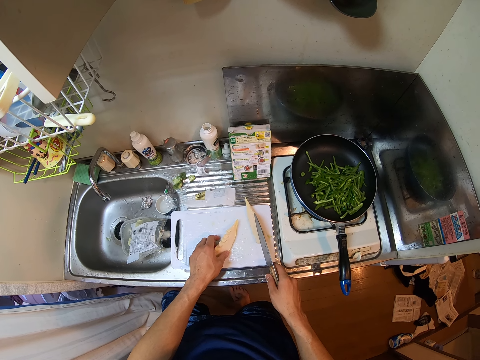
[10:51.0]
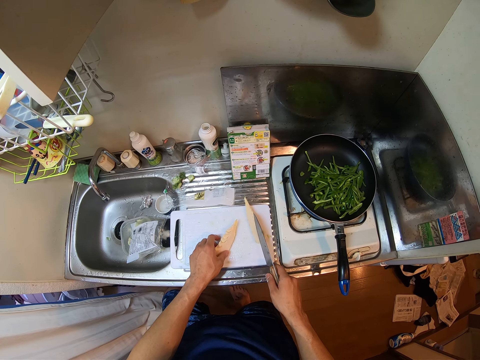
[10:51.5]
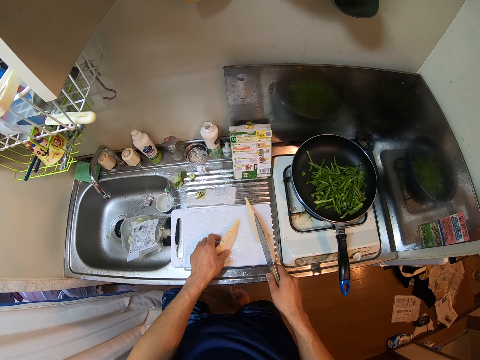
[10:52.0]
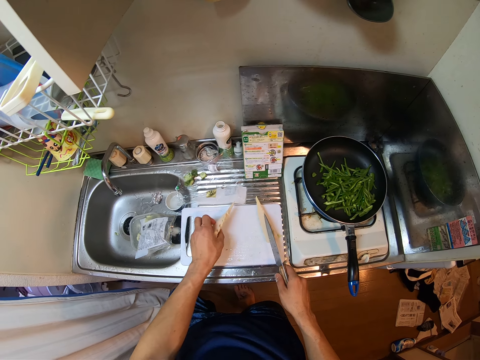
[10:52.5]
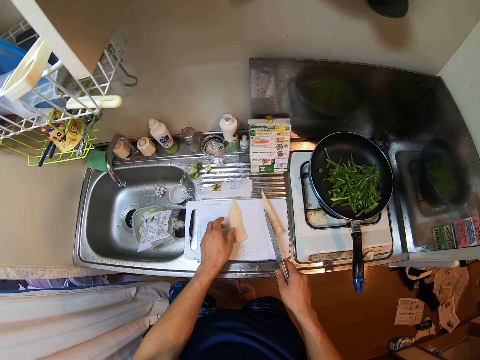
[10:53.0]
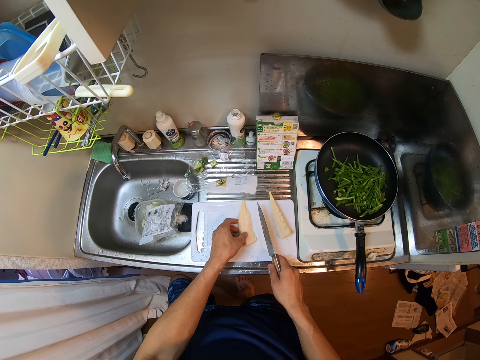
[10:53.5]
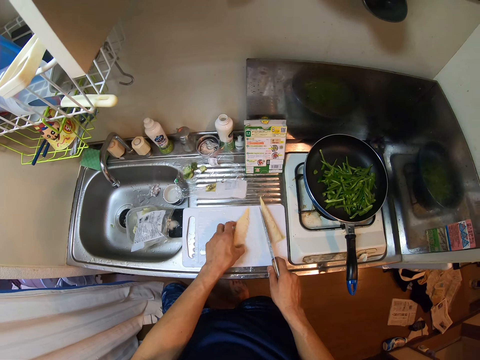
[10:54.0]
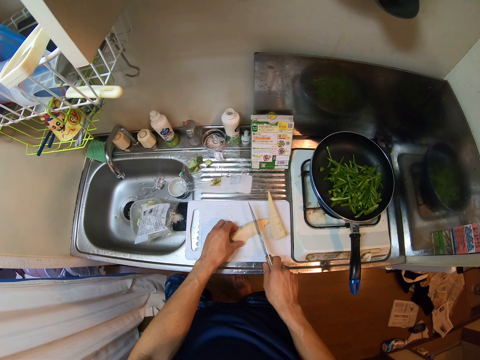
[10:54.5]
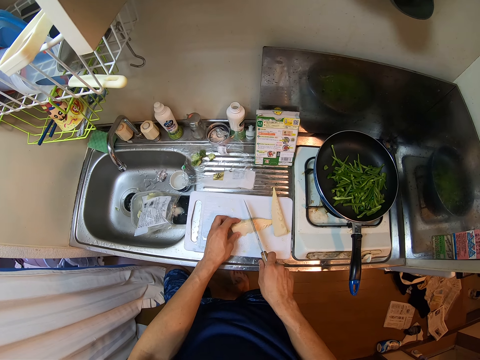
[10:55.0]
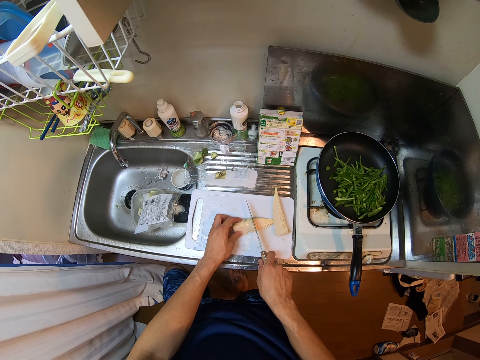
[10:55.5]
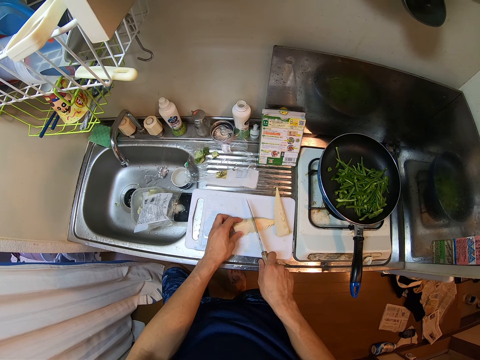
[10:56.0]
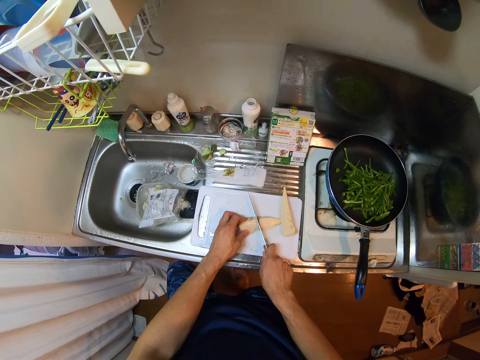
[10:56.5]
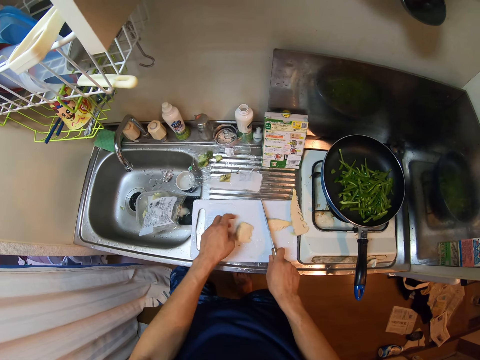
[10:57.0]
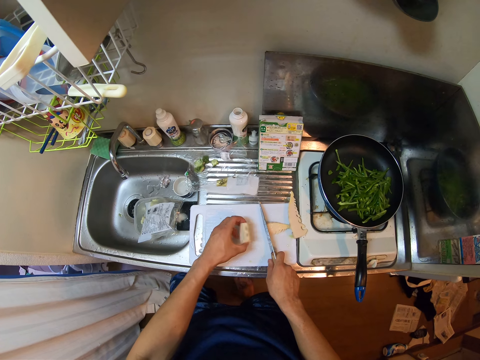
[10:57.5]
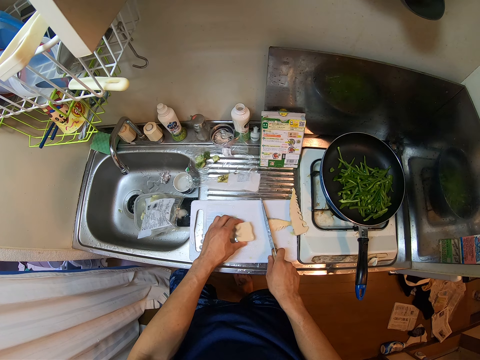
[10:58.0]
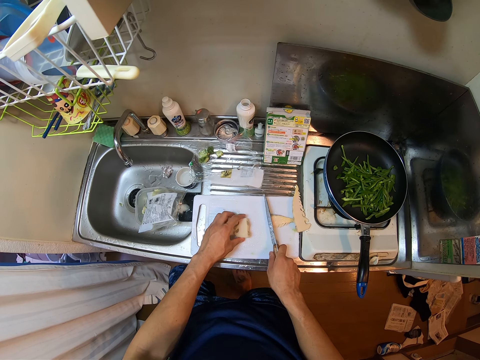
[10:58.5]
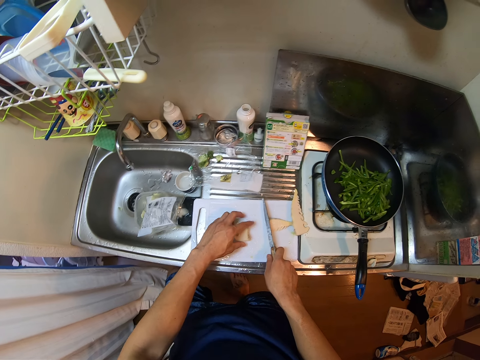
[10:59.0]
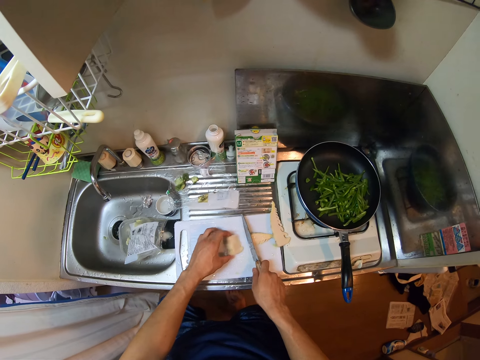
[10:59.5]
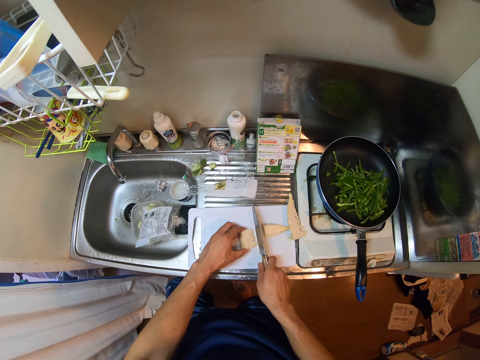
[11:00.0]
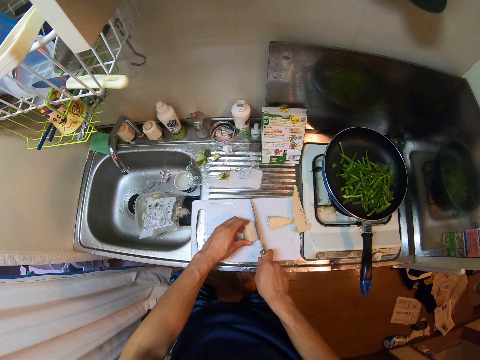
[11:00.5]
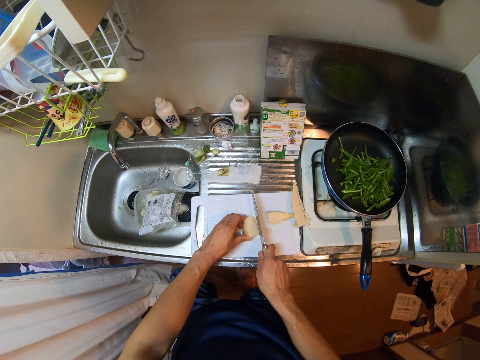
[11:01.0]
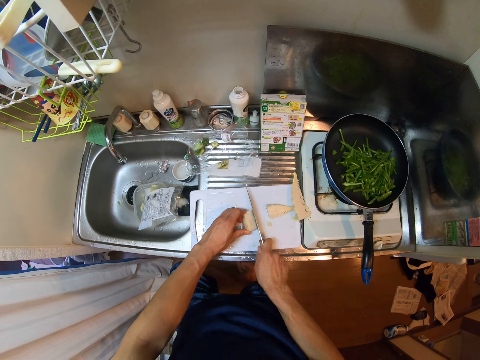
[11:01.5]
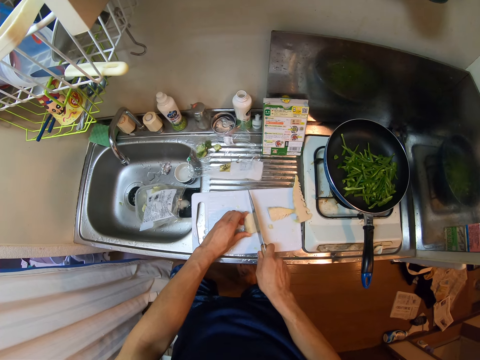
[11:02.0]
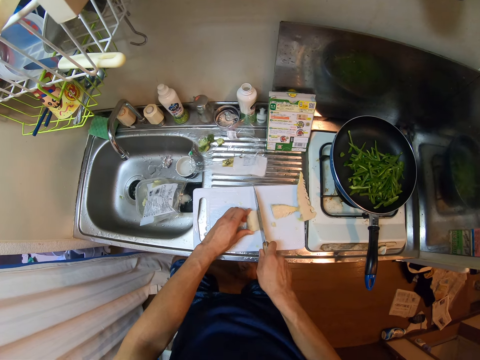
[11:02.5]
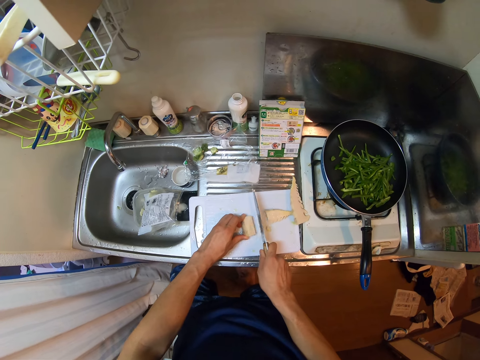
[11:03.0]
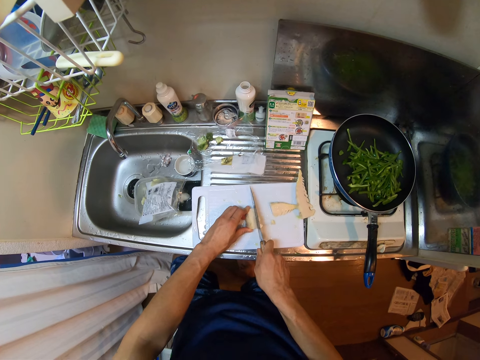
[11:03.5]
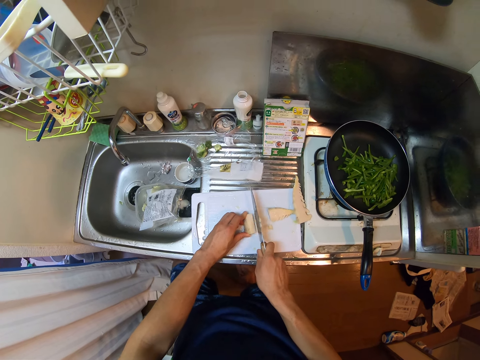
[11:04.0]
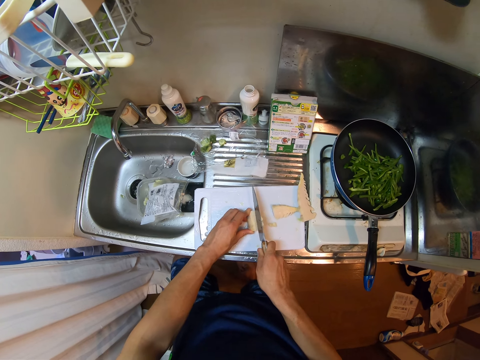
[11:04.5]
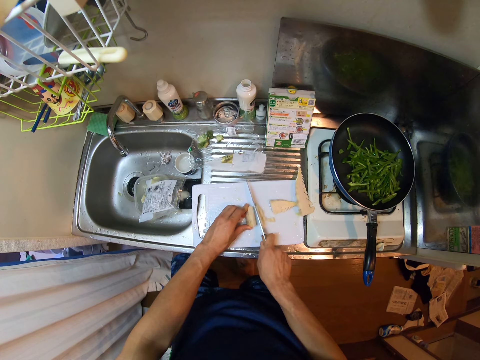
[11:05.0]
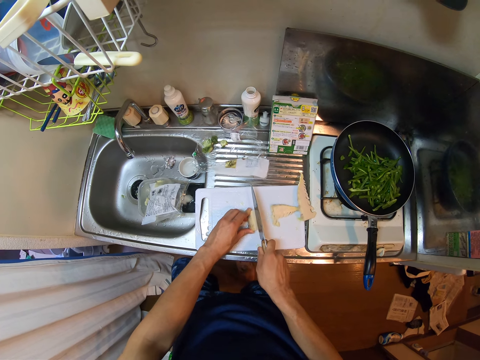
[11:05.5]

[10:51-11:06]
The camera wearer turns something over. They cut the cheese on the cutting board with the knife. They turn something over. They chop something.

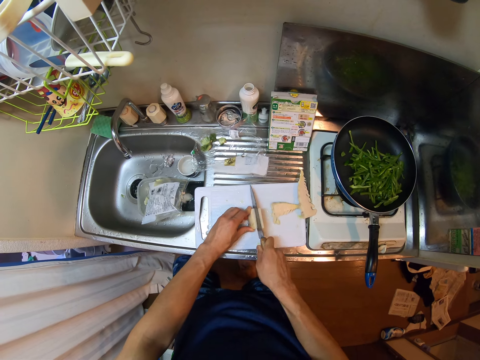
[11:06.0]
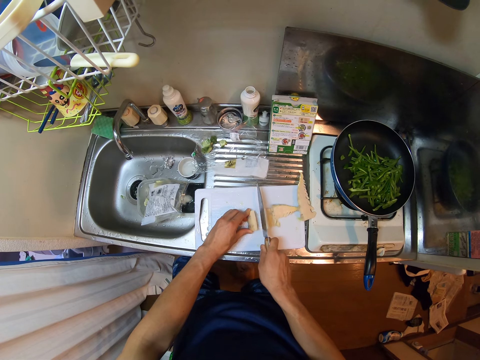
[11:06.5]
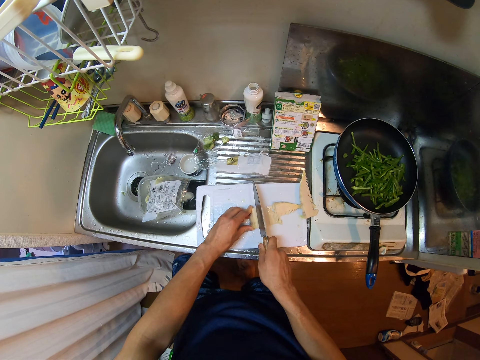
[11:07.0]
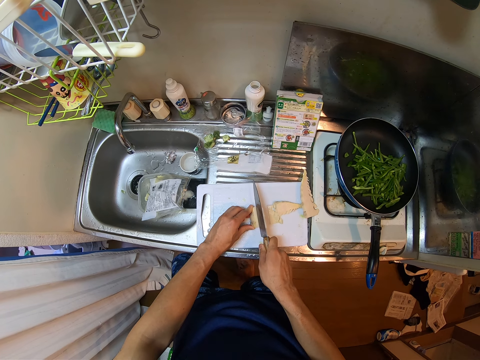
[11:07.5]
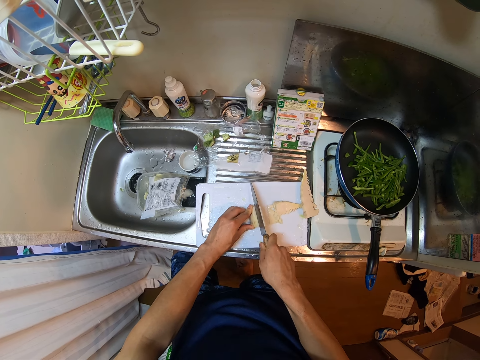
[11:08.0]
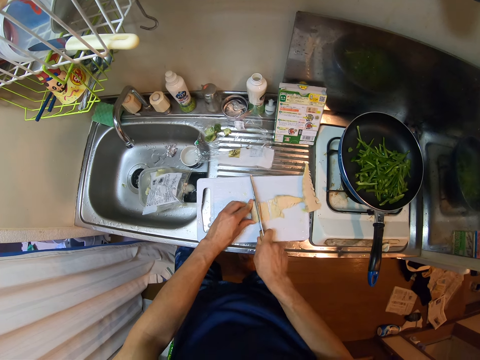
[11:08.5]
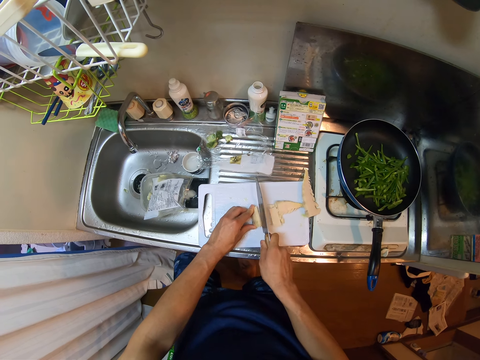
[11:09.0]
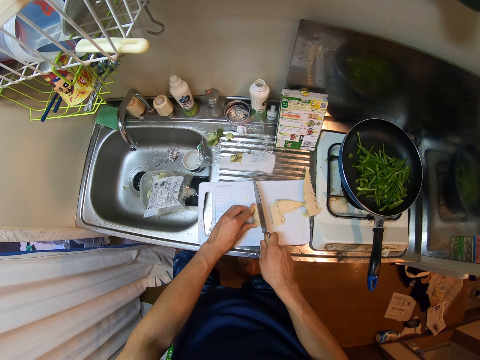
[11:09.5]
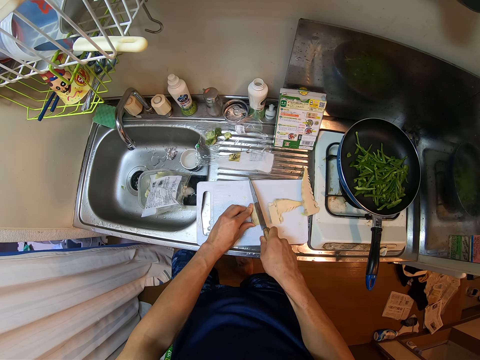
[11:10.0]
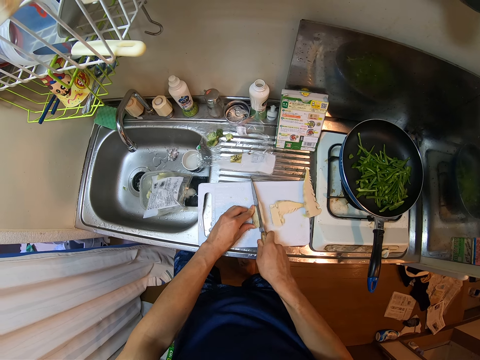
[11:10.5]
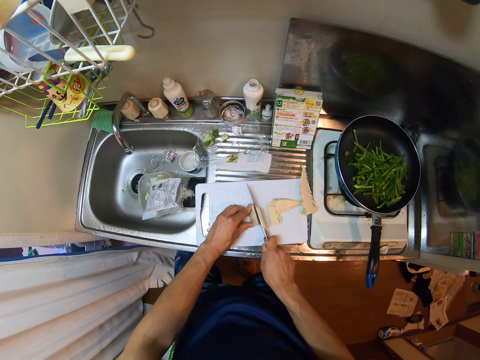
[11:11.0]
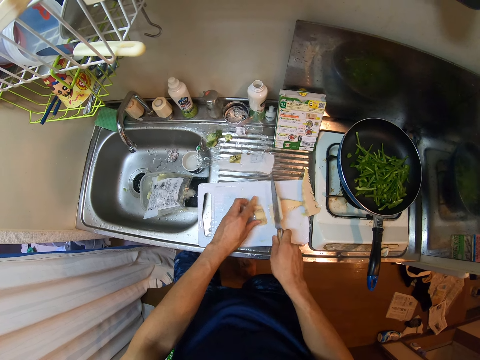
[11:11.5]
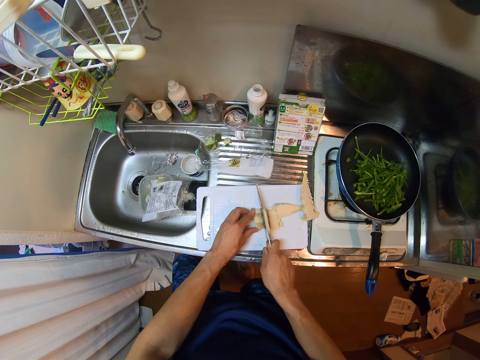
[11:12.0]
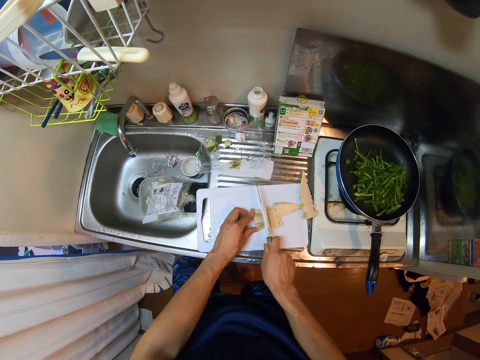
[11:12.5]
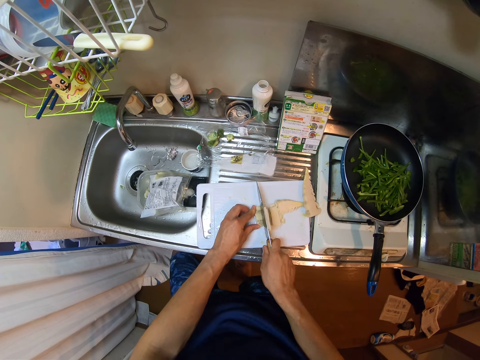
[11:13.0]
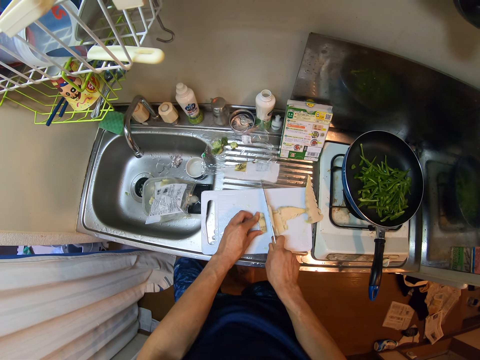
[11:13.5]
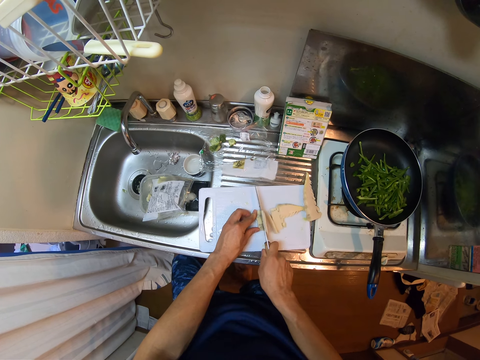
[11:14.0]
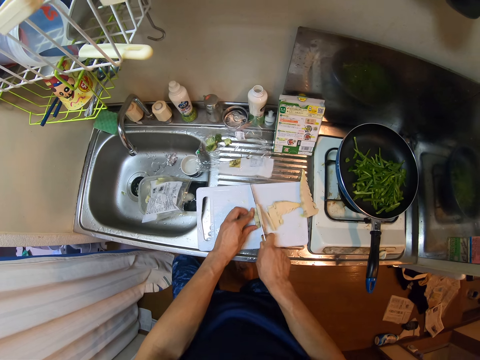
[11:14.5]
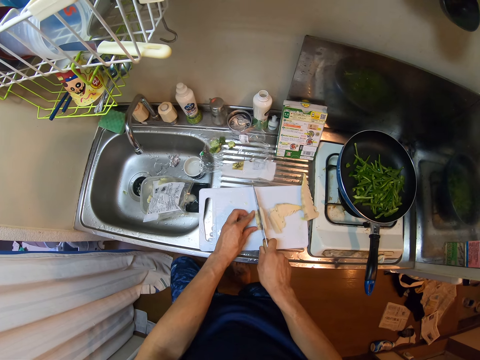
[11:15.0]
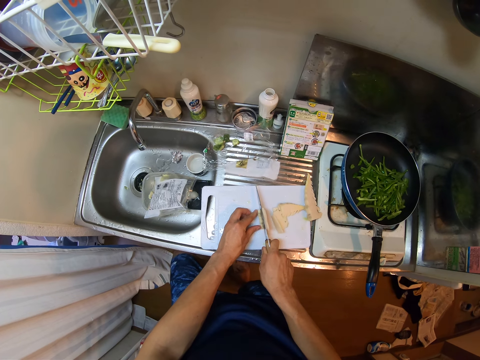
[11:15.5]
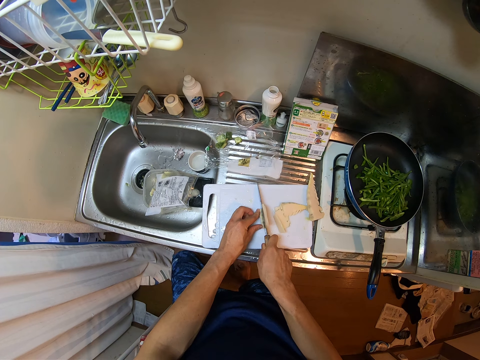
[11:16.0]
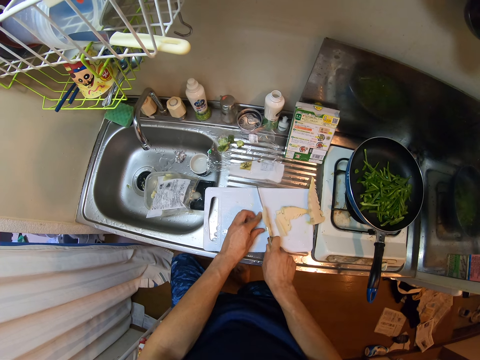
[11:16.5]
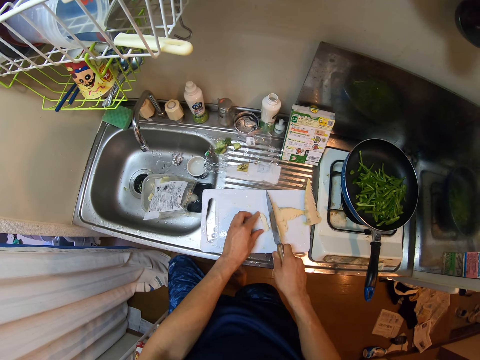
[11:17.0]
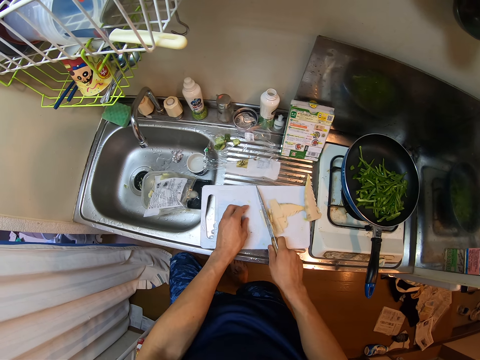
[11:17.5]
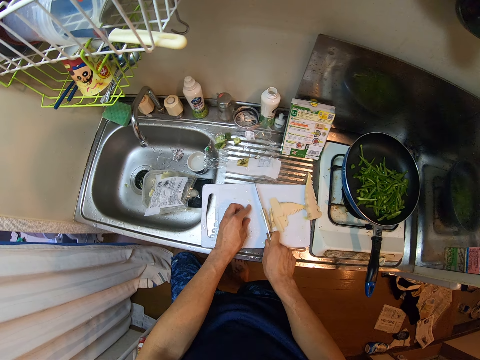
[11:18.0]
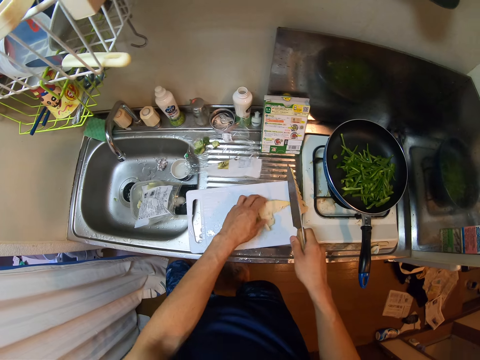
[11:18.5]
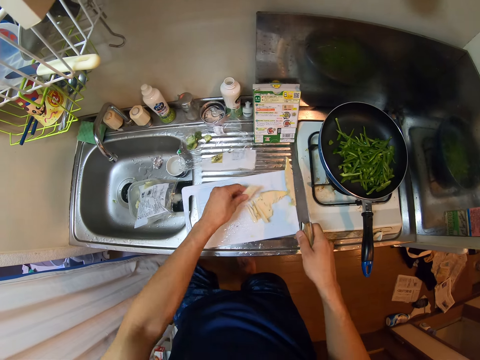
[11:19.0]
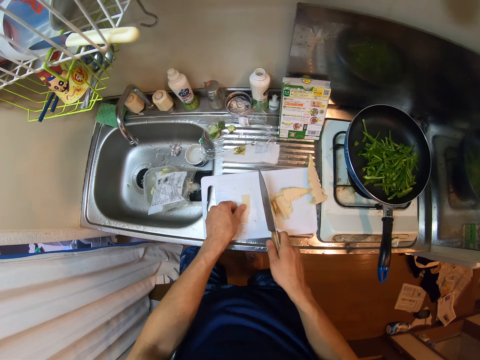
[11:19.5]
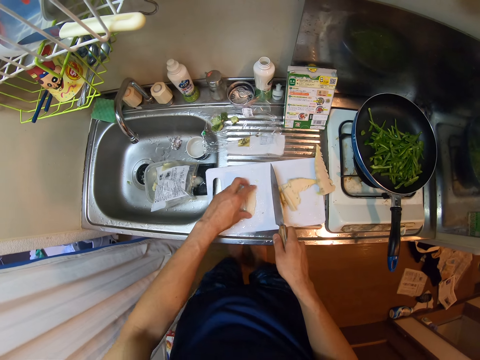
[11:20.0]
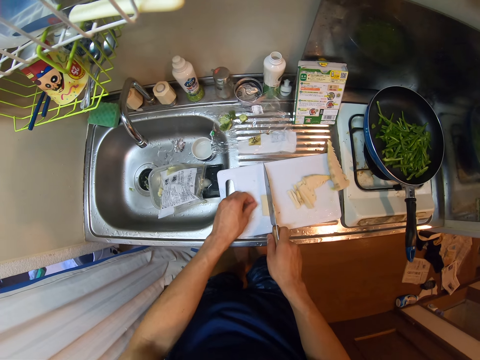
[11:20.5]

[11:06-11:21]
The camera wearer picks up a piece of something.
